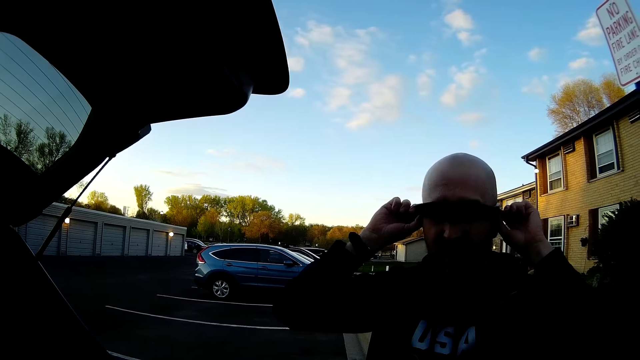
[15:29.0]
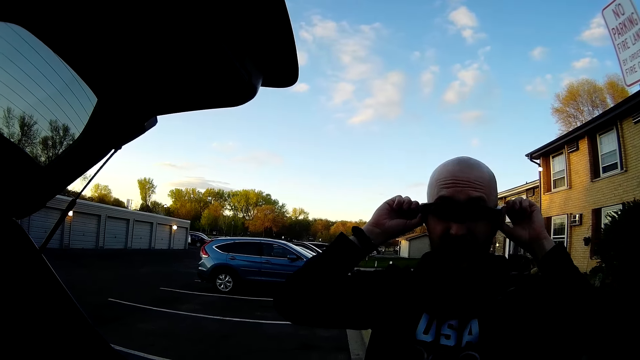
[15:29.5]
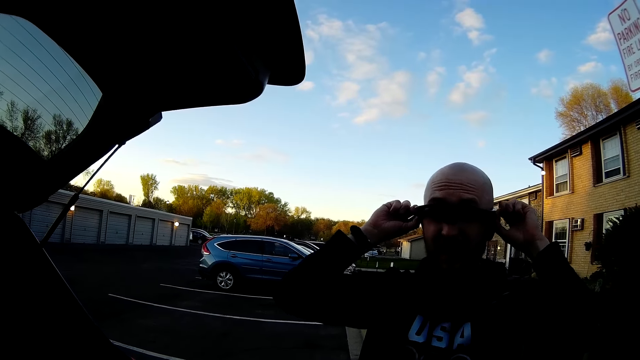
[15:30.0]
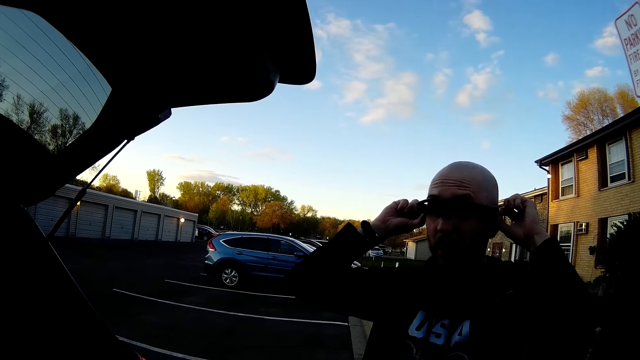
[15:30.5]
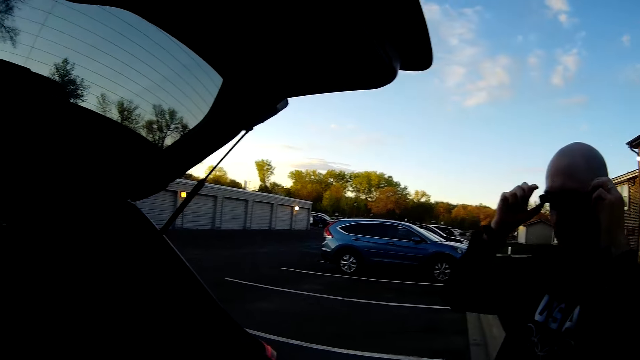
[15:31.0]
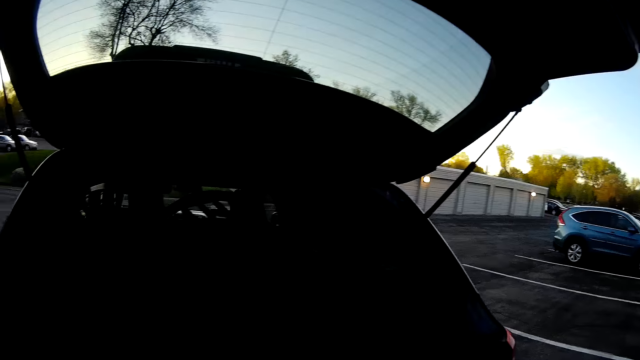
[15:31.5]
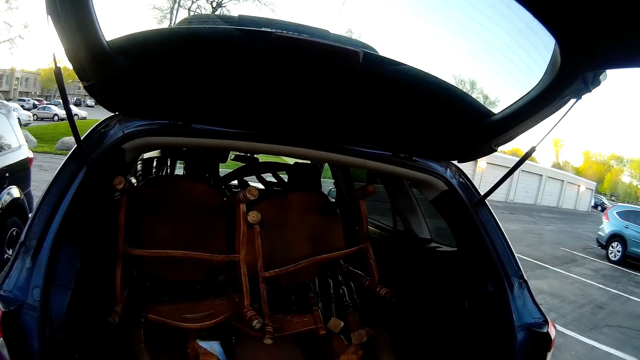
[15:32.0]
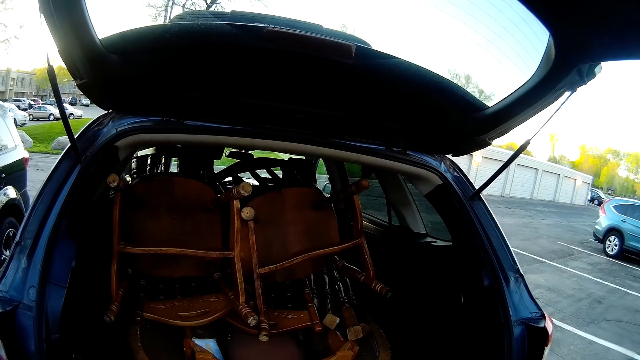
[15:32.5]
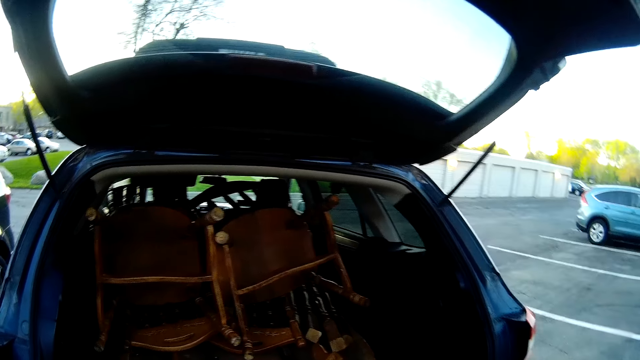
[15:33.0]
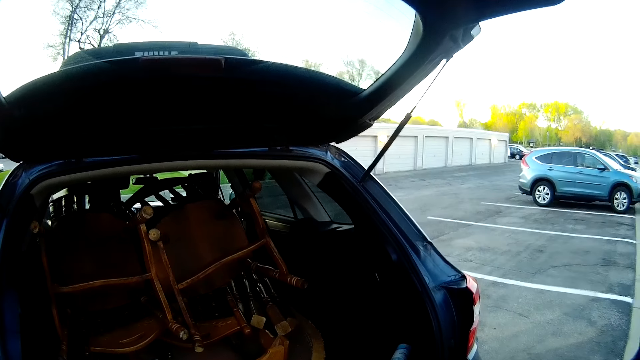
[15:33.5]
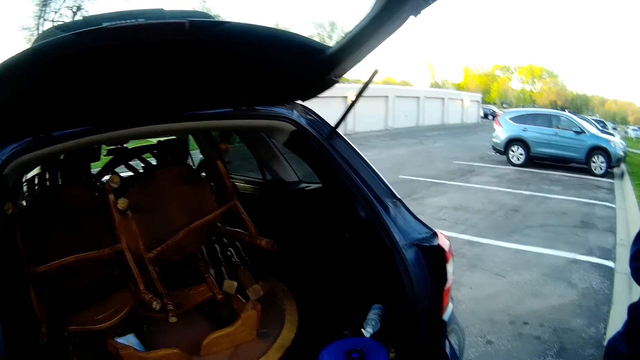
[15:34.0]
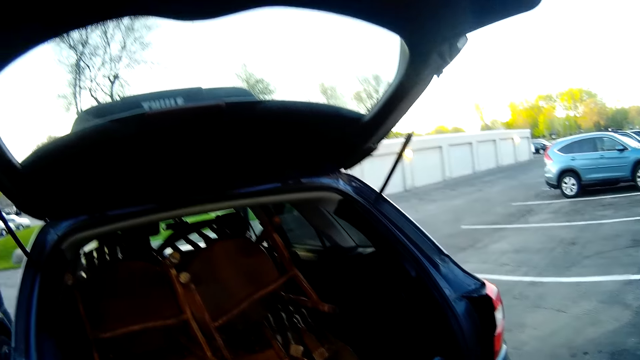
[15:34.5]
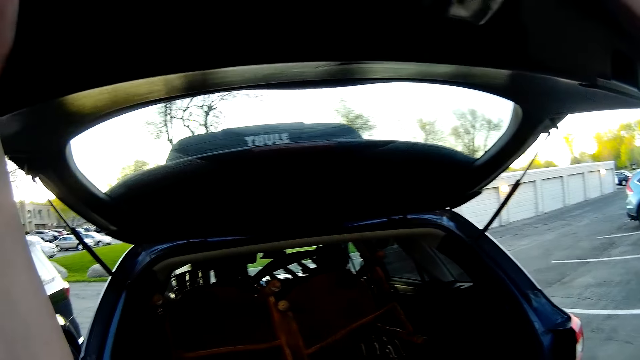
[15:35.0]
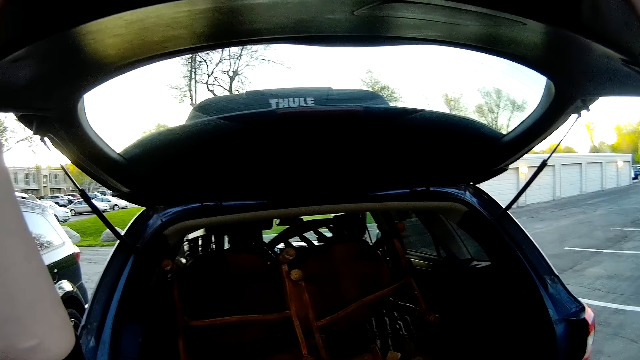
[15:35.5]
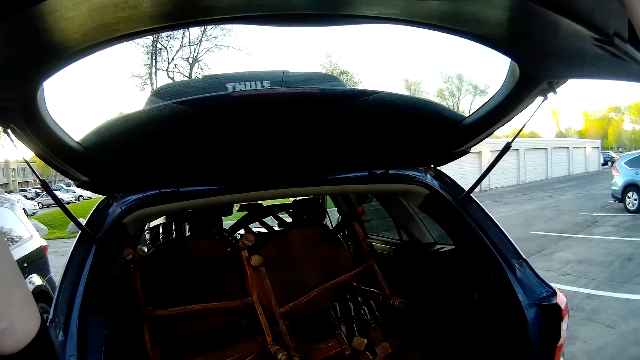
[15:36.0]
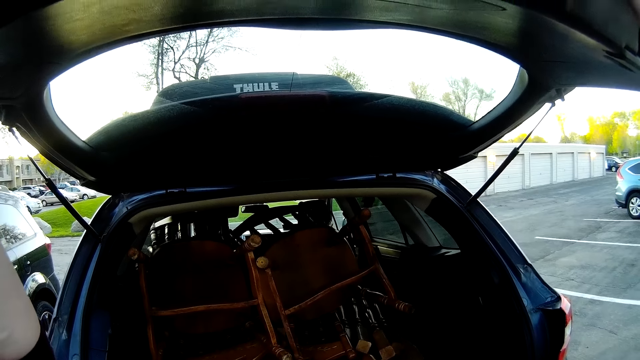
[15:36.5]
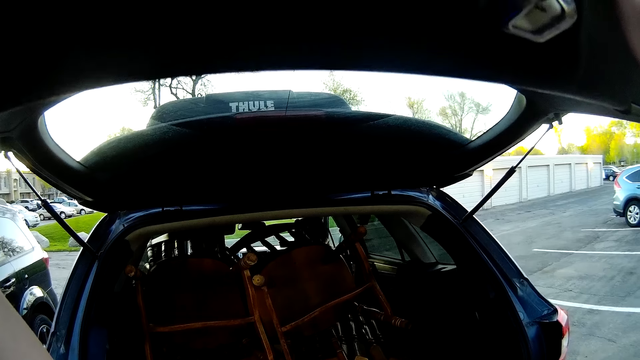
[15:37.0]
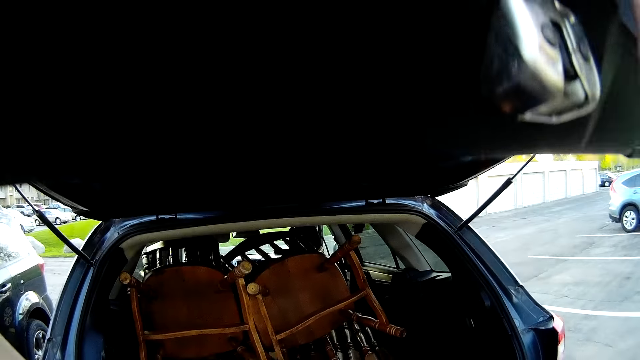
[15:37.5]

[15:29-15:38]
A man adjusts his camera with hands. The camera wearer looks at the car and moves a hand. They move the car boot door with a hand. They close the trunk of the SUV with both hands.

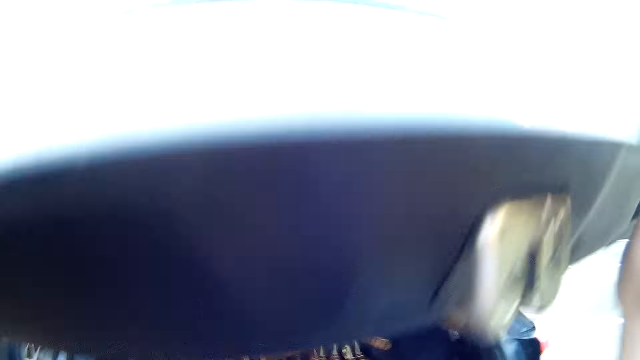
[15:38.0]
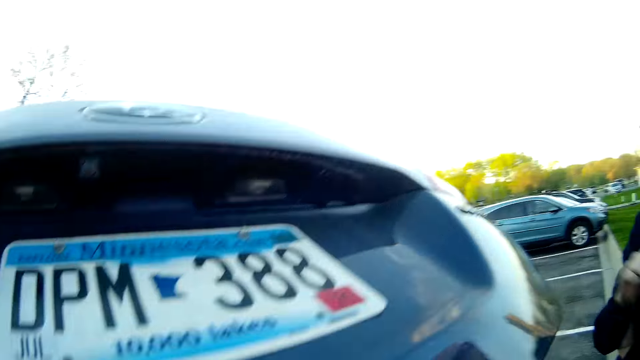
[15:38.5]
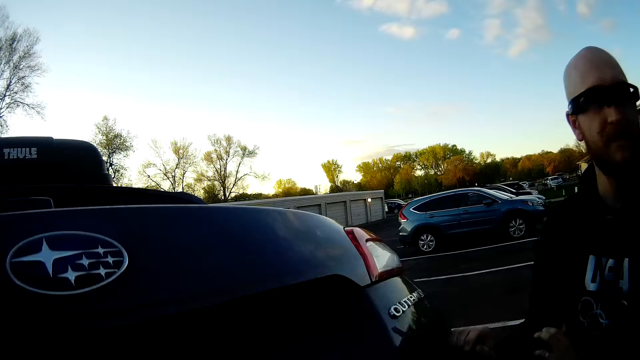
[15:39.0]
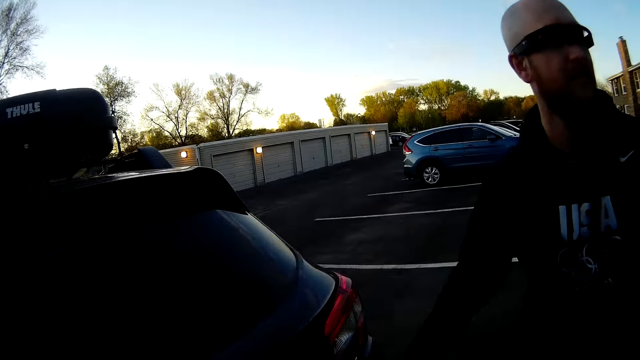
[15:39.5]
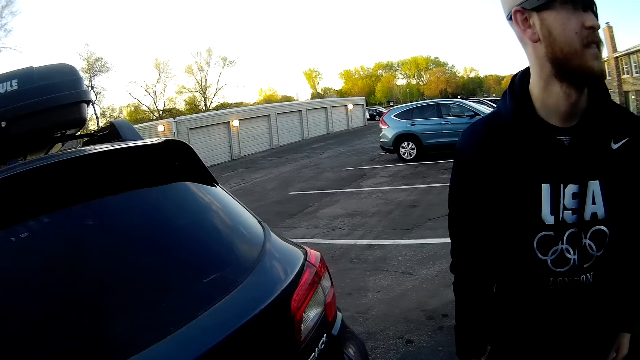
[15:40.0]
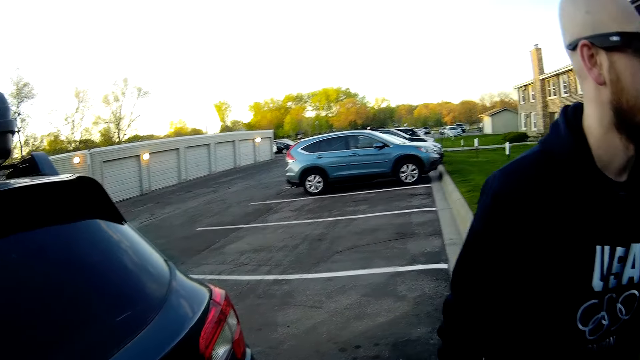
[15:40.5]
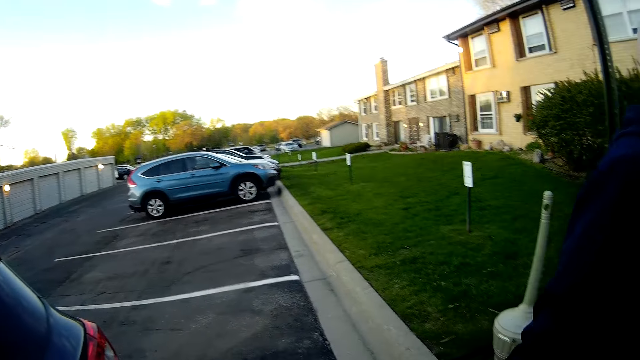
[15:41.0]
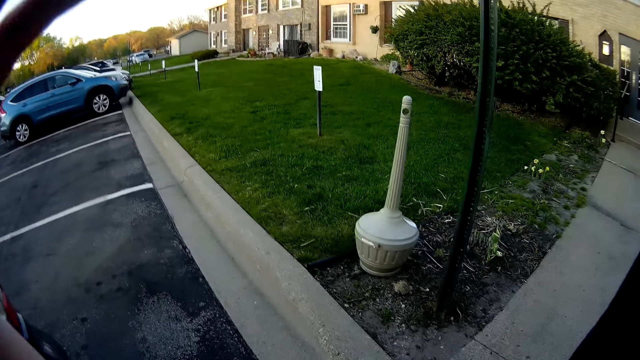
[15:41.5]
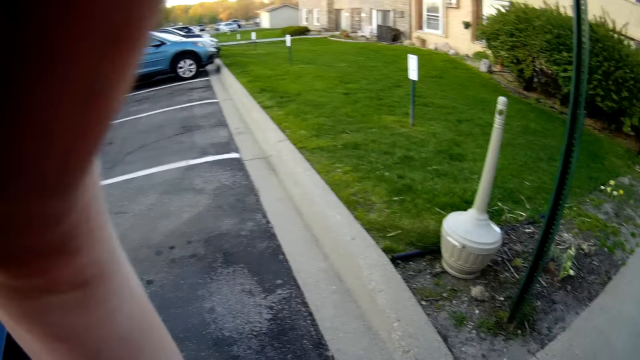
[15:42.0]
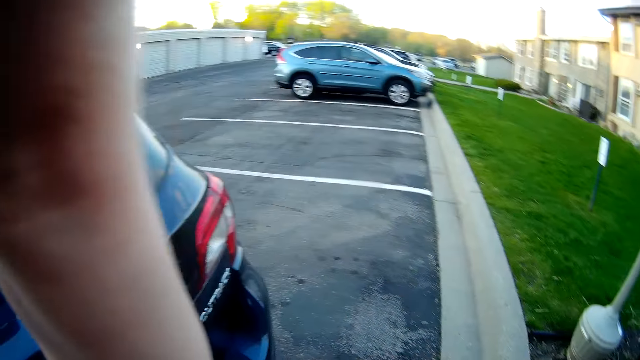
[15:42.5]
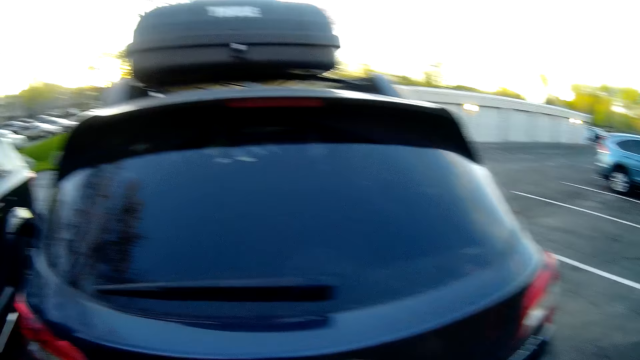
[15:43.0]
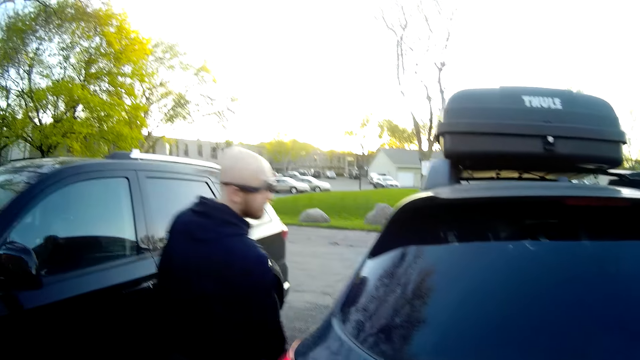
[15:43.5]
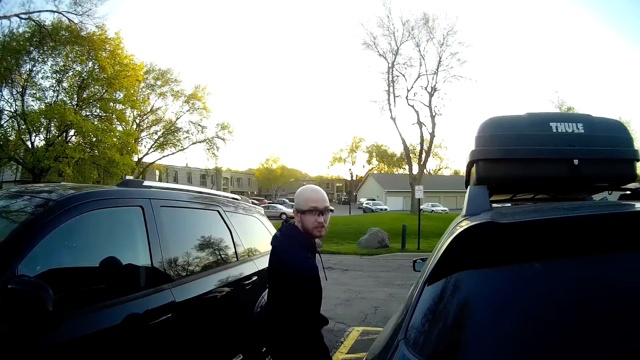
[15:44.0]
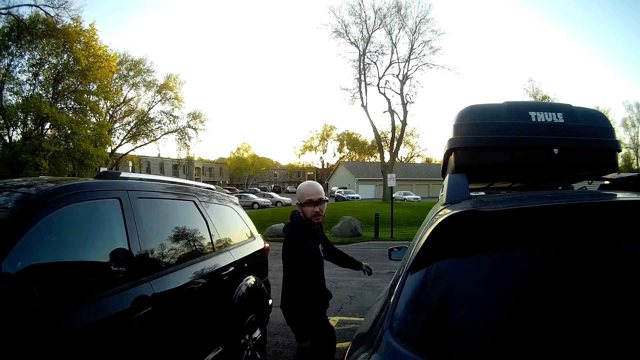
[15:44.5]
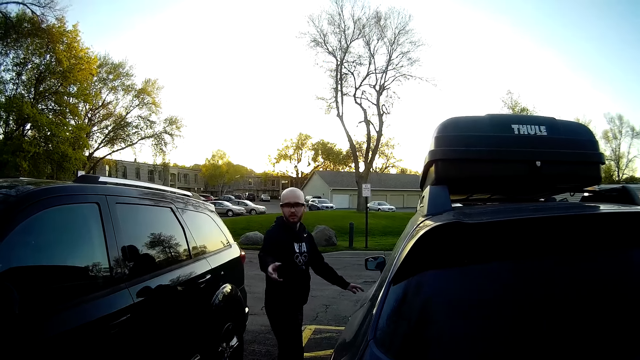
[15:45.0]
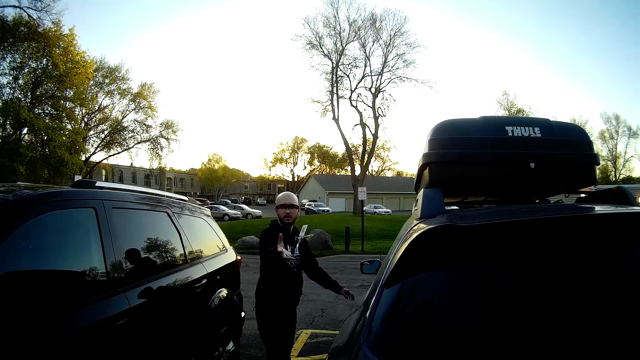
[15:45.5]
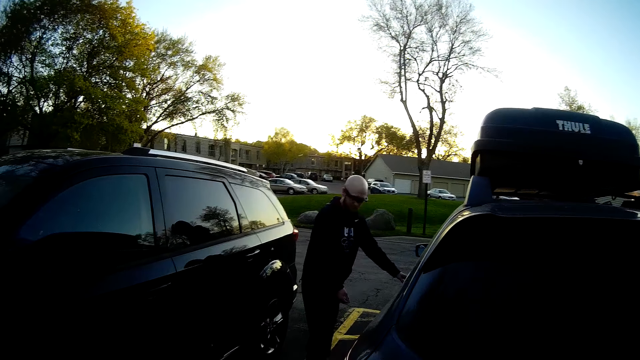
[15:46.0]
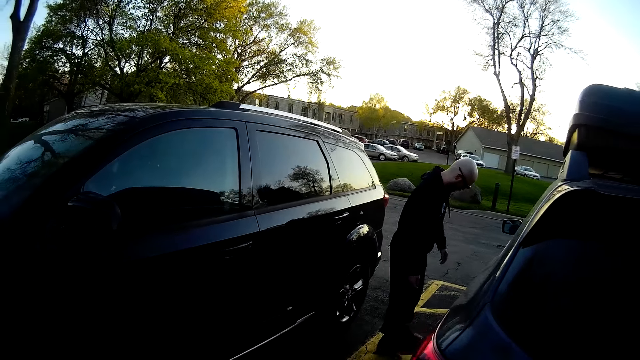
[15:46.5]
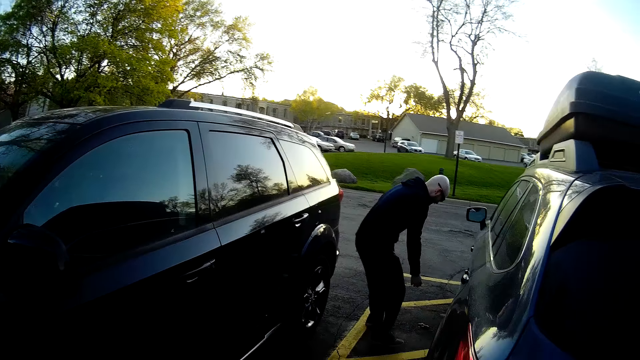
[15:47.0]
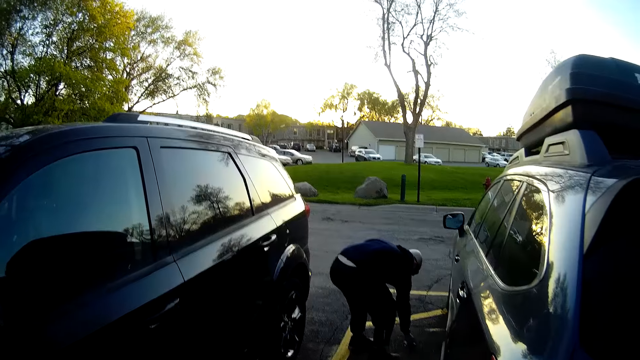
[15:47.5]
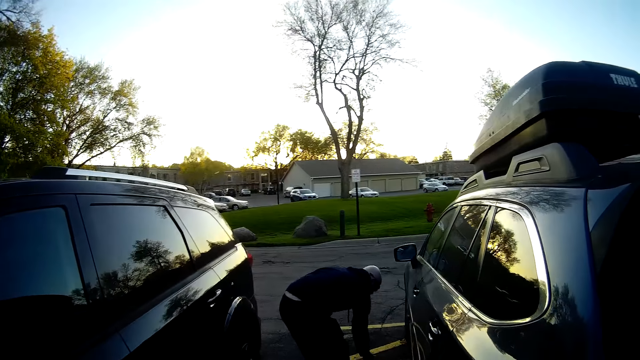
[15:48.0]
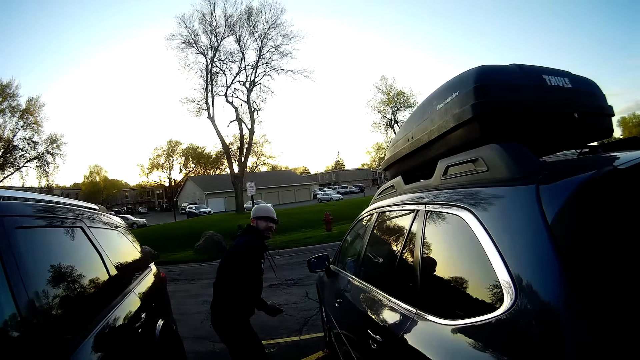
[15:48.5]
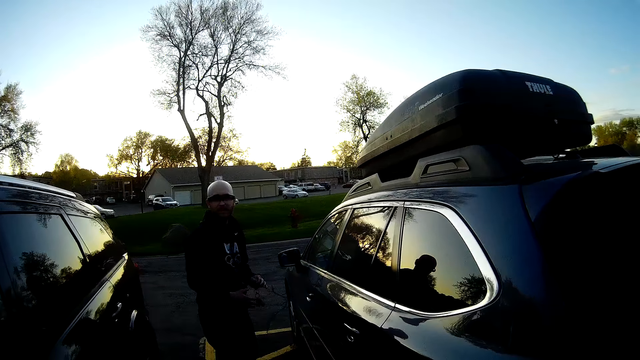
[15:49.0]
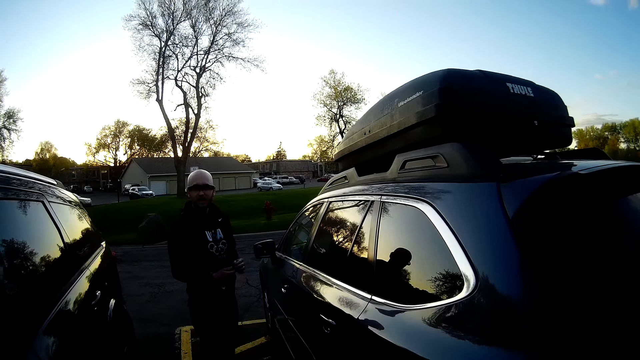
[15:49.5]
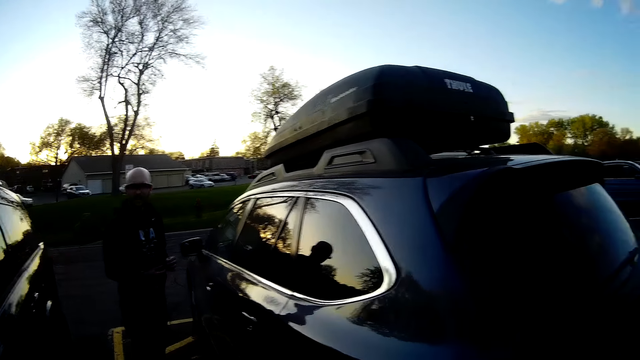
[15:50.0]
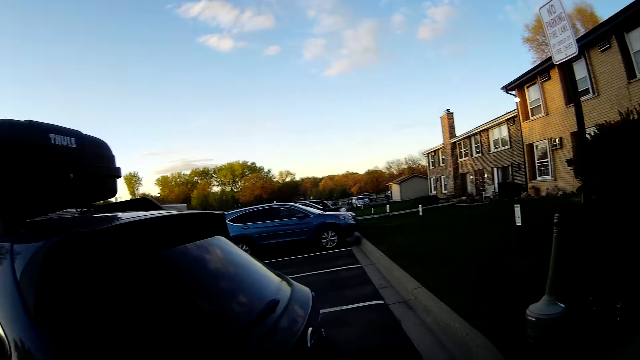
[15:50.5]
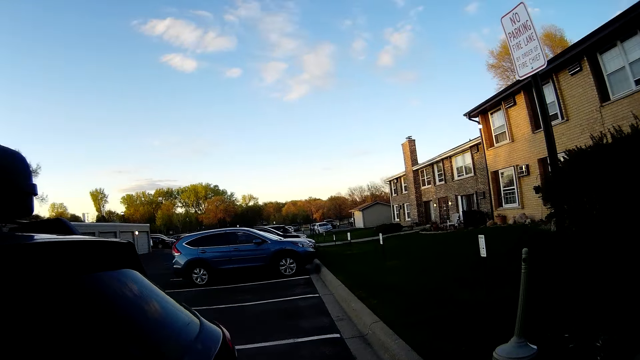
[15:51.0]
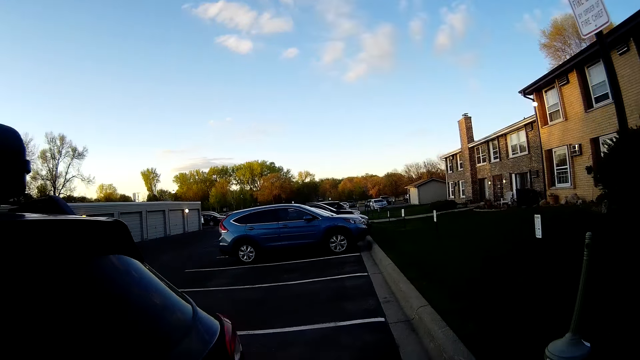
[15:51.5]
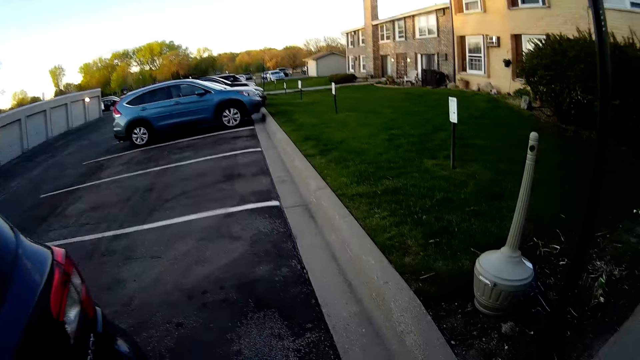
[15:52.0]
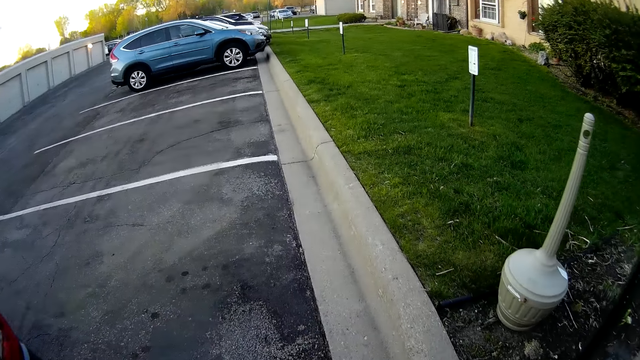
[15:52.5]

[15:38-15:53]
The camera wearer closes a car boot door. A man walks to the door of the SUV. The camera wearer adjusts their camera with a hand. They throw a bunch of keys to the man. The man moves a hand. The man picks the bunch of keys from the floor with his right hand. The man holds the keys with hands. The camera wearer looks around a parking lot.
